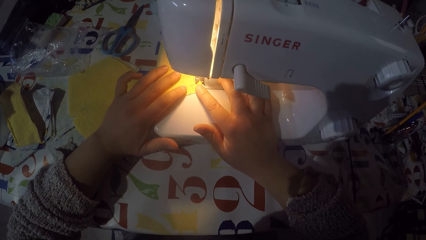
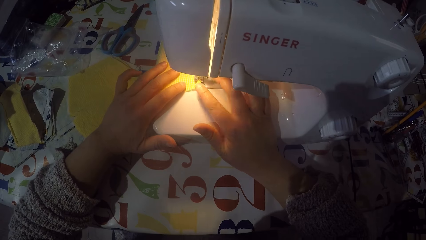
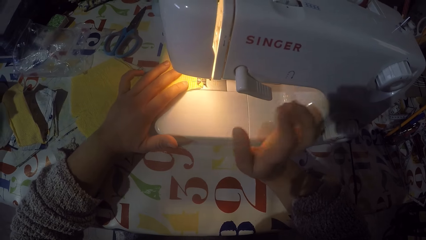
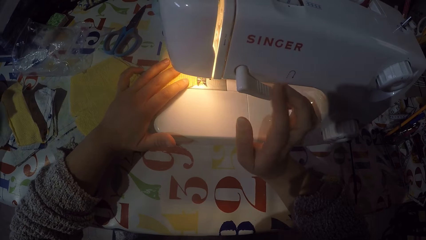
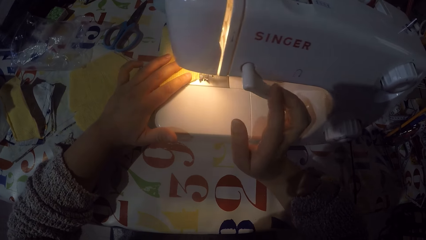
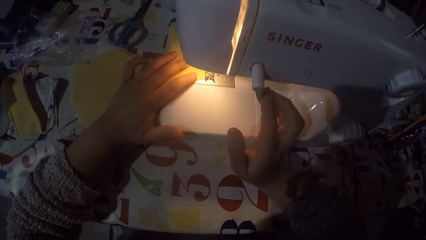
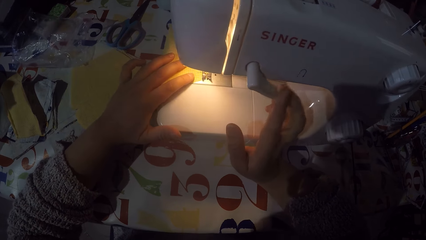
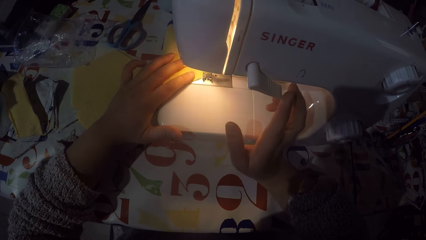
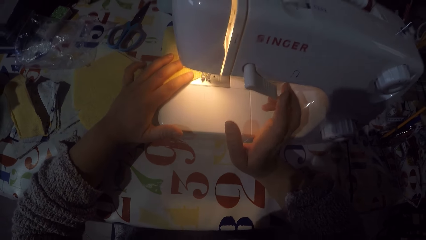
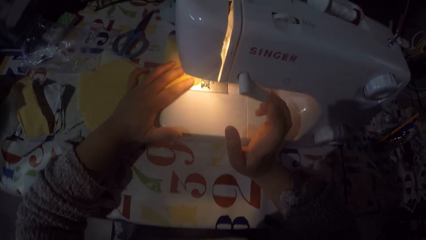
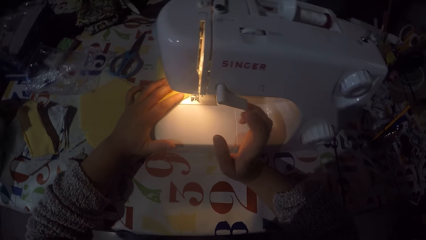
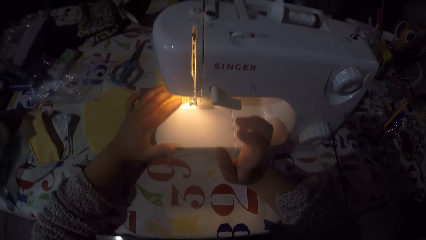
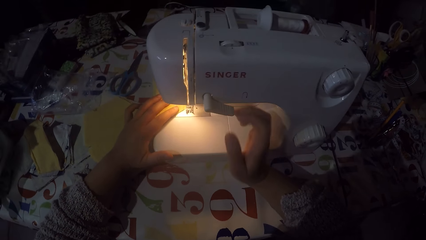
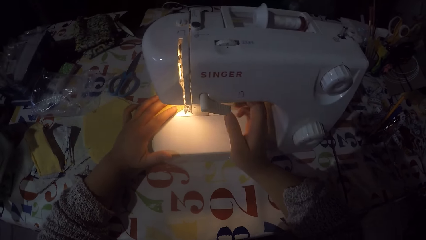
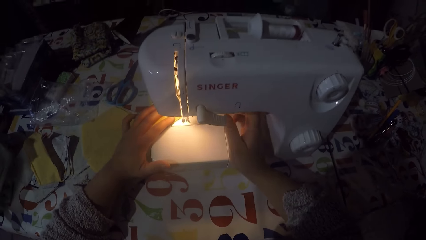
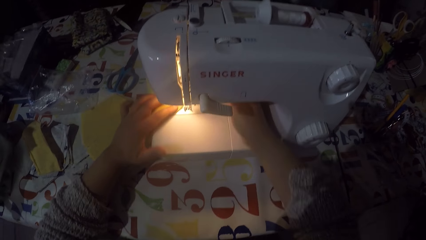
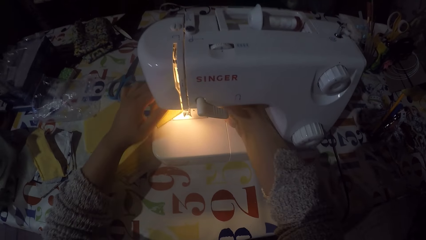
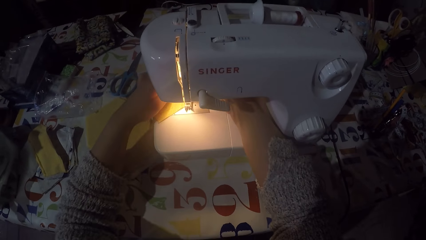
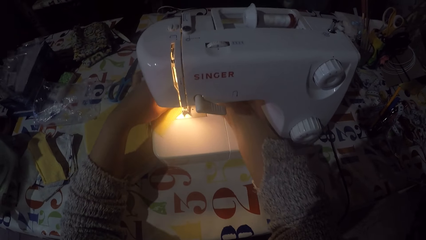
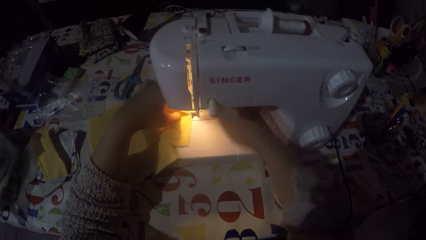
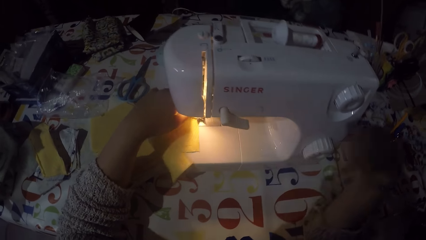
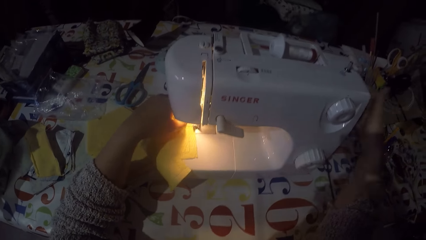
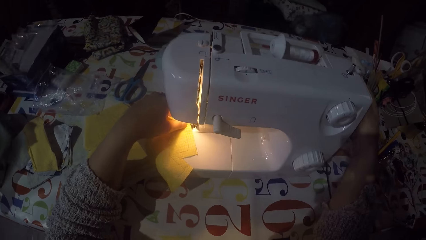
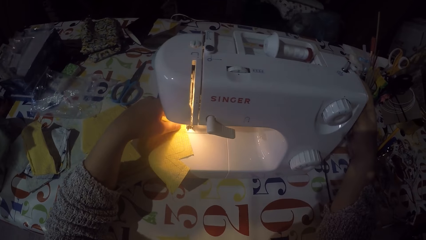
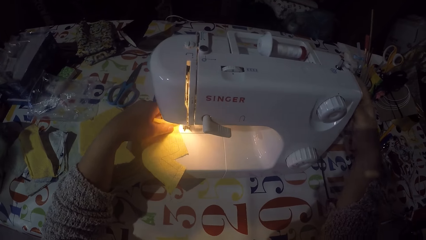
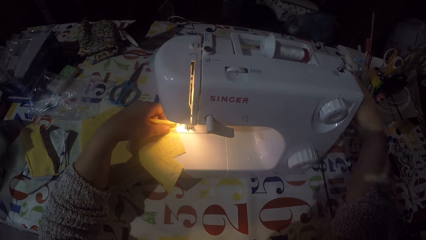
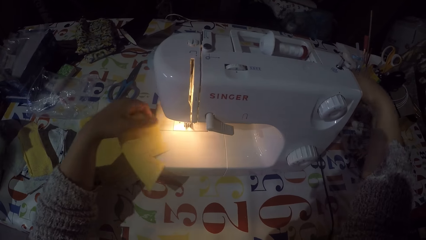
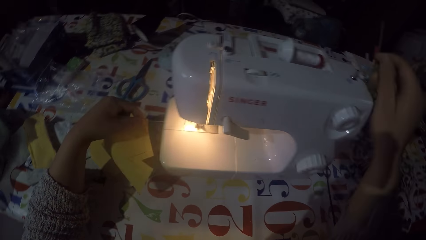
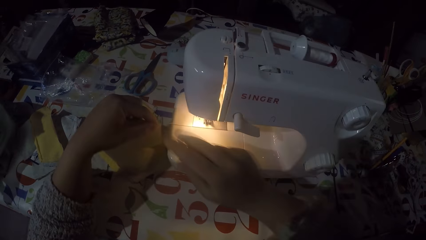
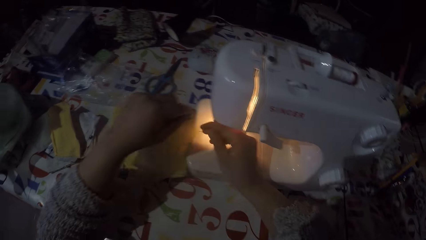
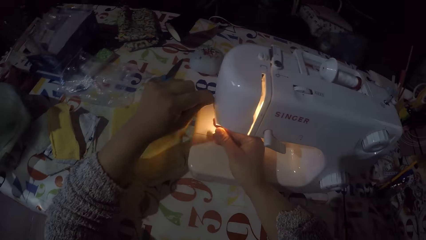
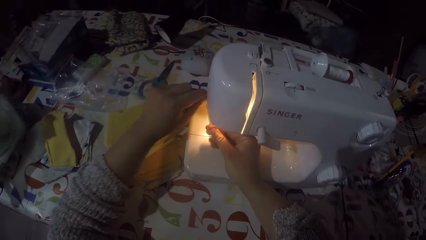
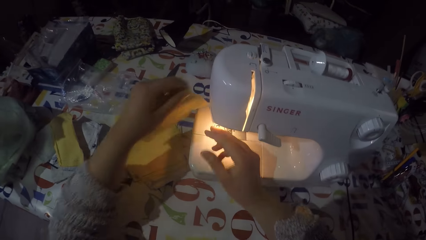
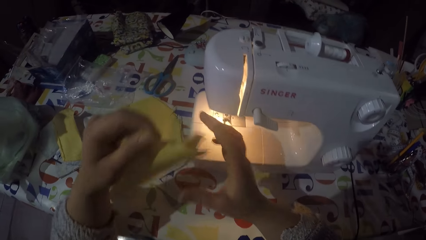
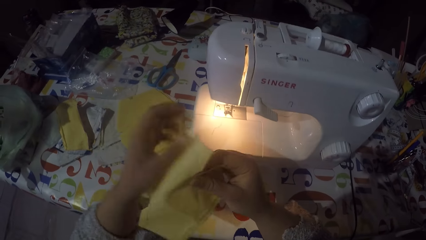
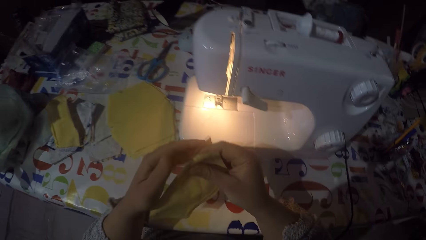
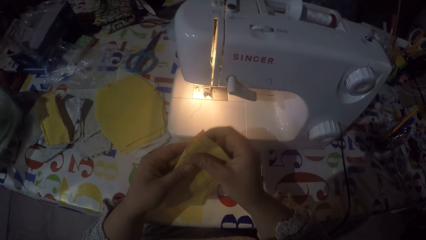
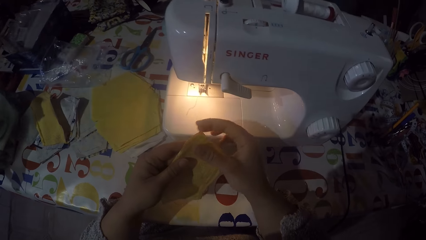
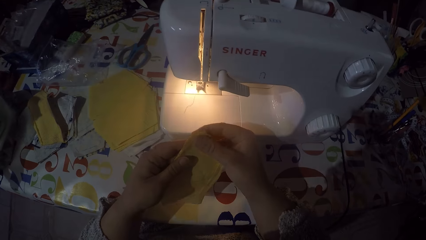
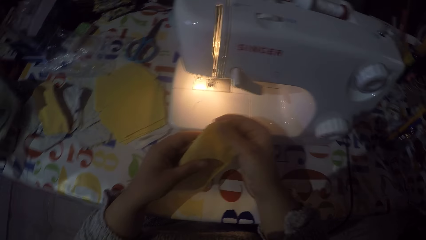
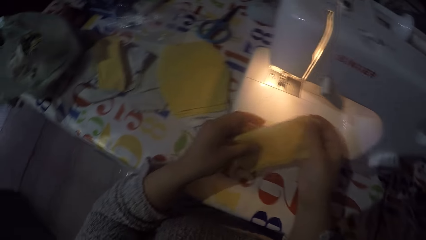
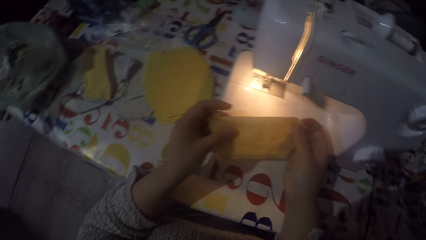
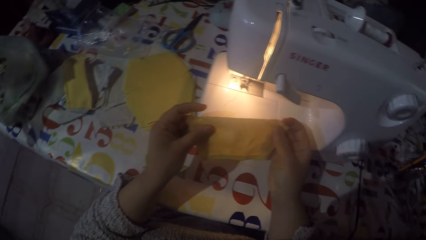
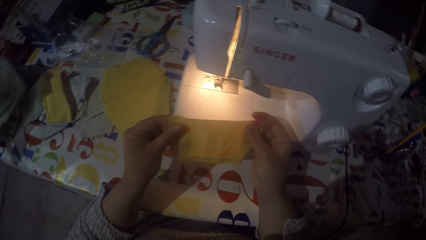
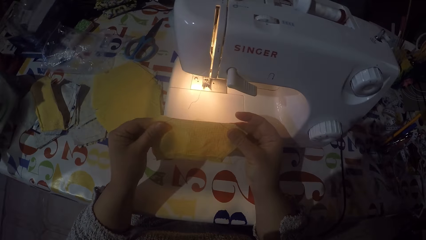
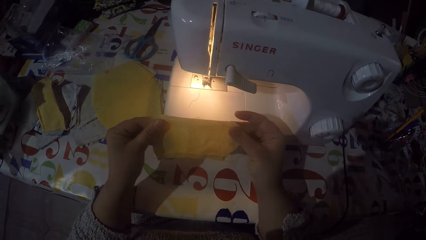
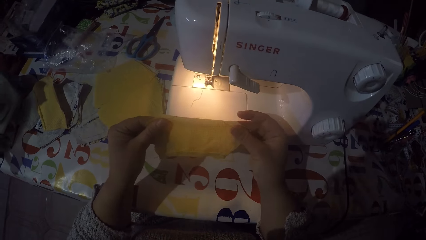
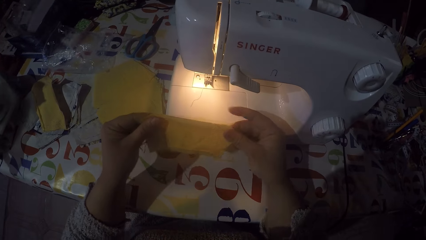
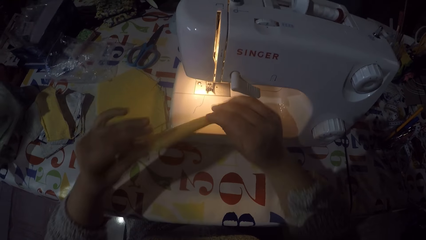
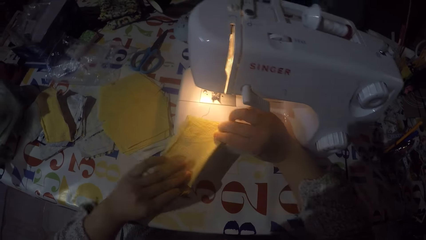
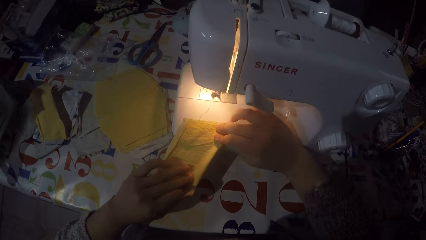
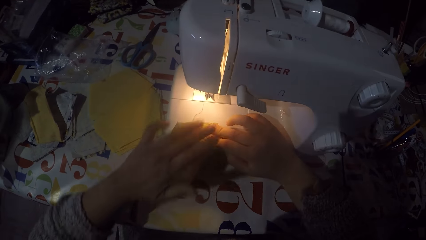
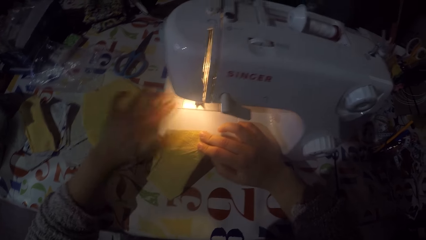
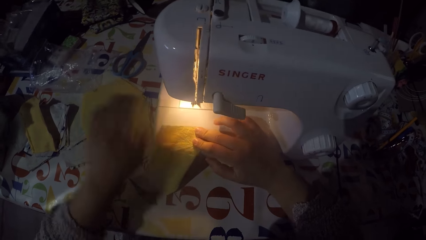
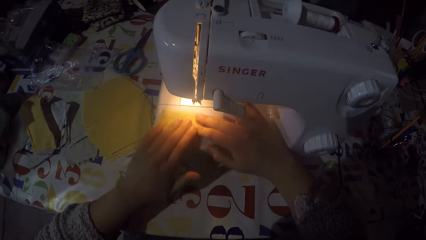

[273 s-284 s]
The camera wearer sews the piece of cloth. He pushes the thread take-up lever down with his right hand. He stops sewing the piece of cloth. He touches the hand wheel with his right hand. He removes the piece of cloth from the sewing machine. He cuts the sewing thread with his right hand. He folds the piece of cloth. He holds the piece of cloth with both hands. He puts the piece of cloth on the sewing machine.

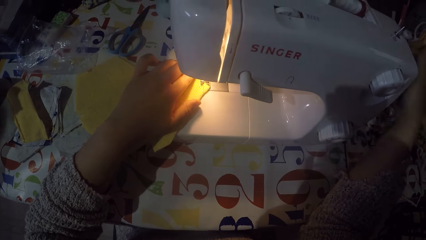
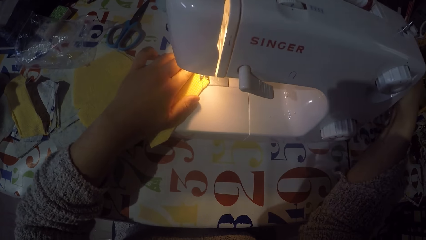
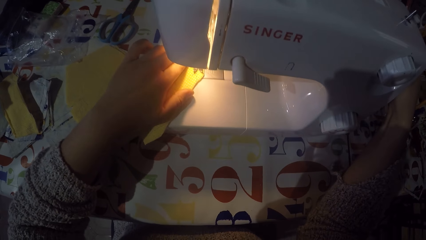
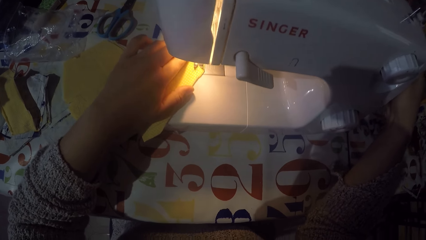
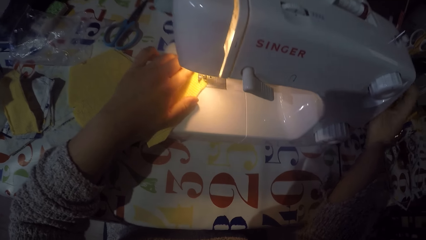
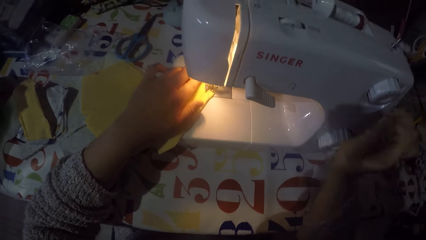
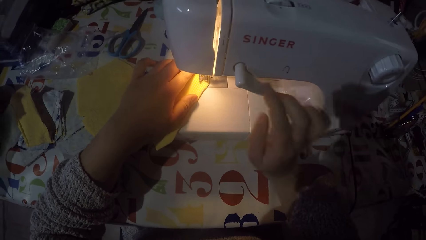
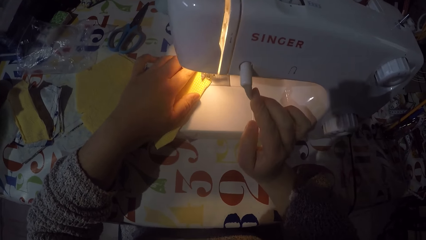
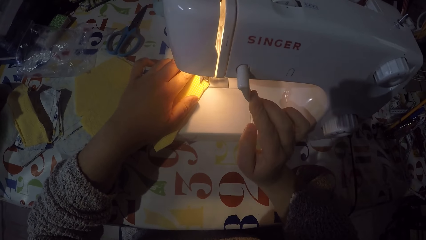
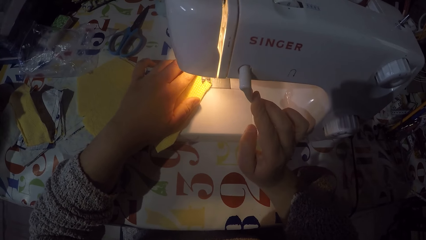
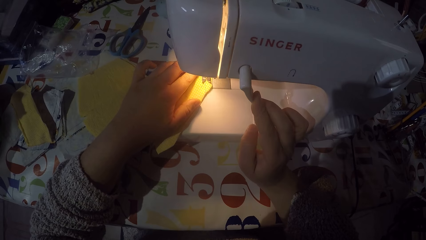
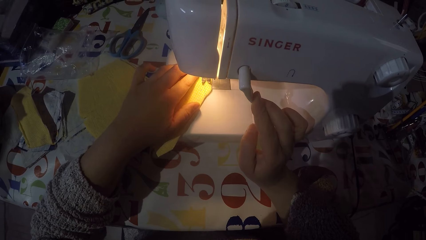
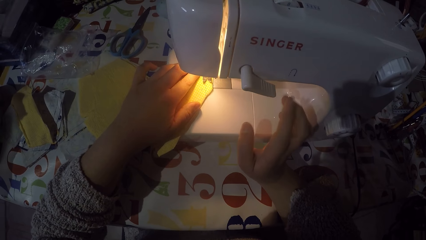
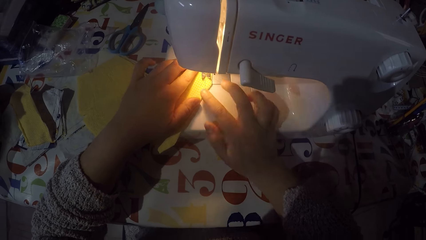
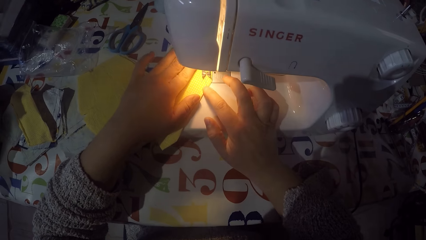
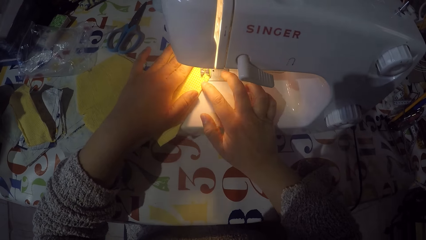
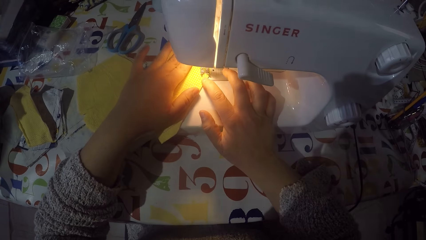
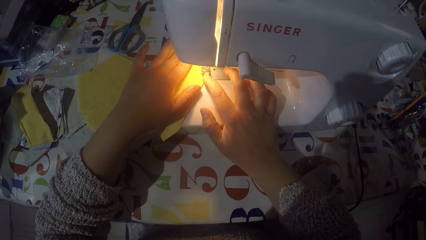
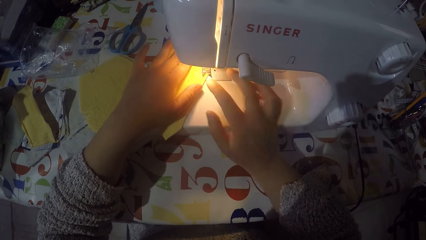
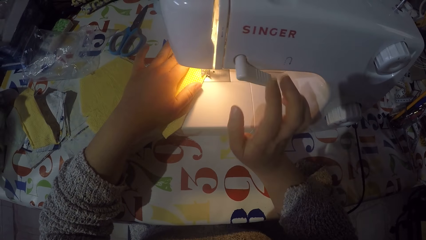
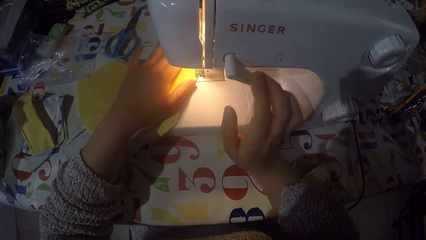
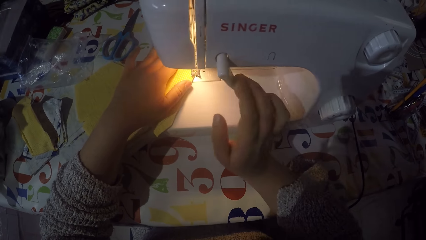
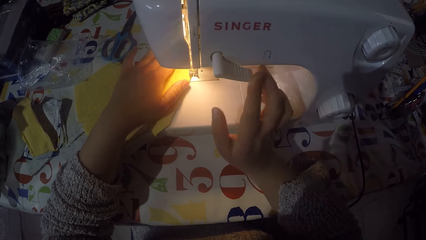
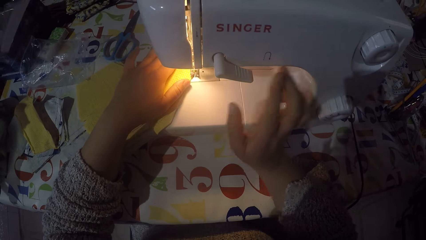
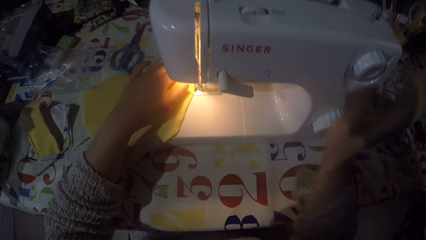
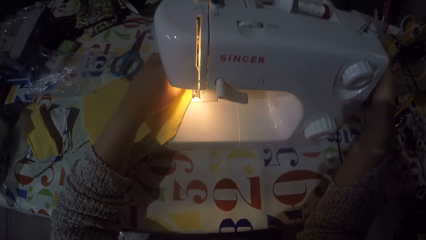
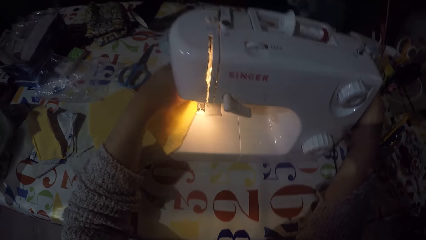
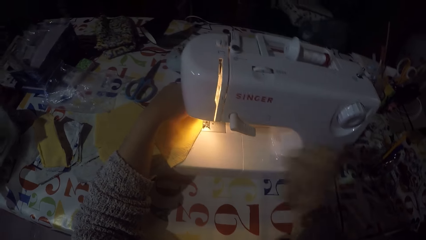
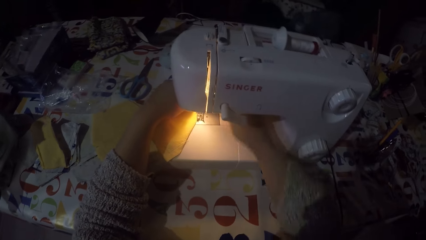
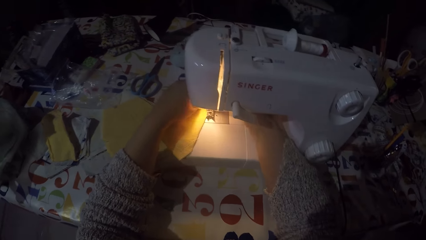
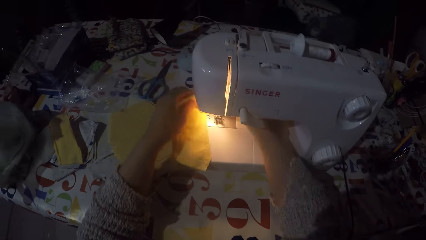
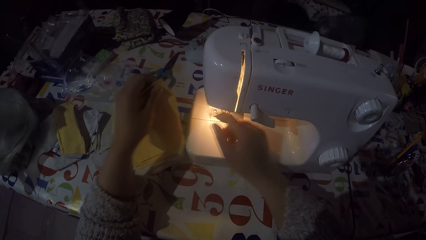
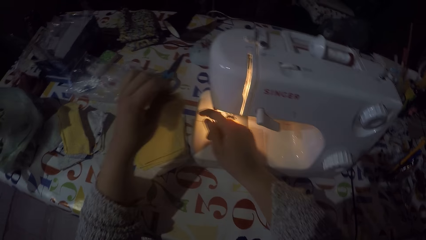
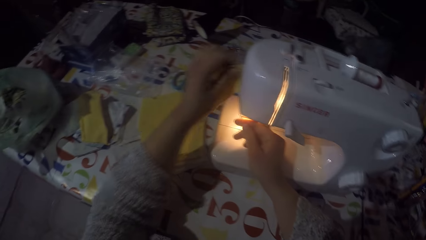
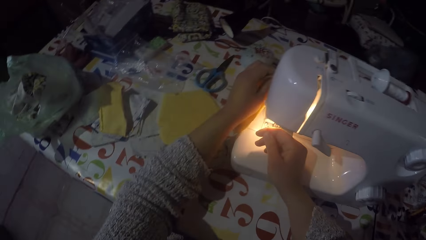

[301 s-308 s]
The camera wearer touches the hand wheel. They are sewing a piece of cloth with a machine. They touch the hand wheel. They remove the piece of cloth from the machine.
